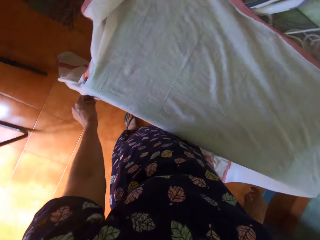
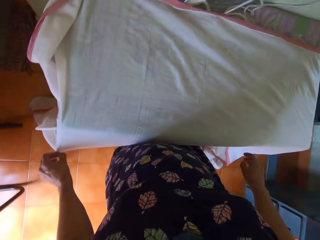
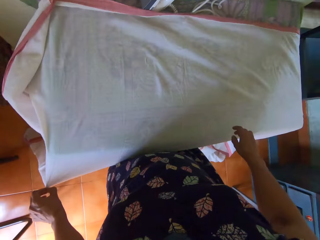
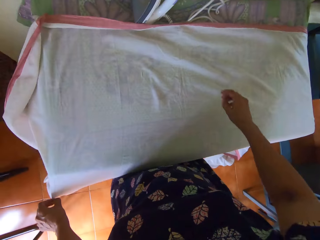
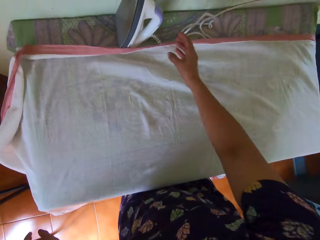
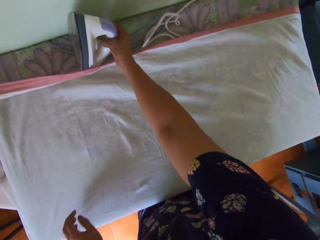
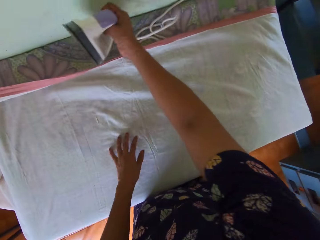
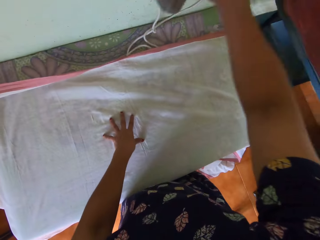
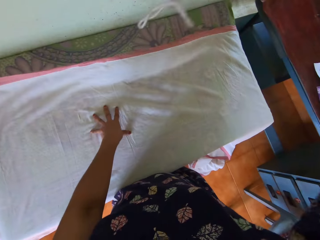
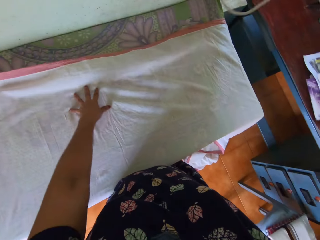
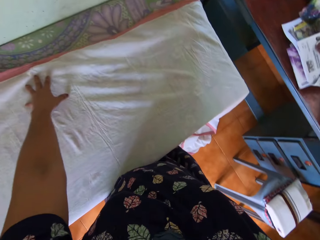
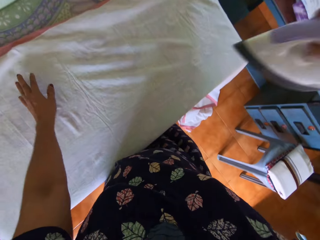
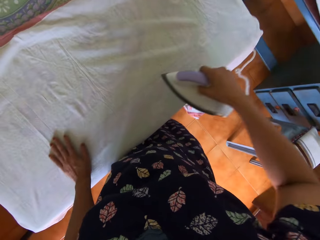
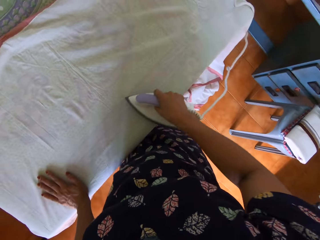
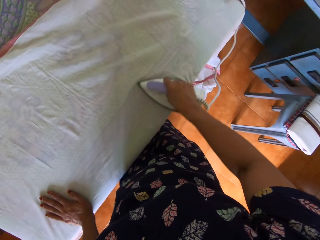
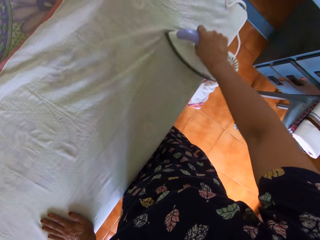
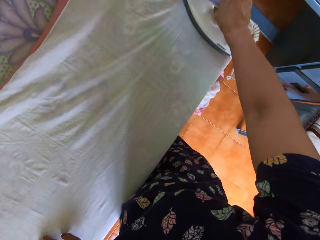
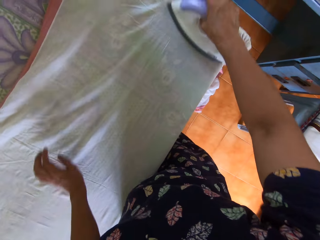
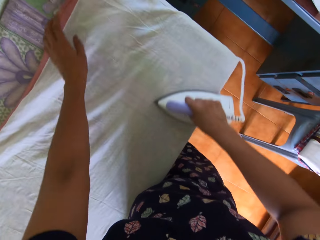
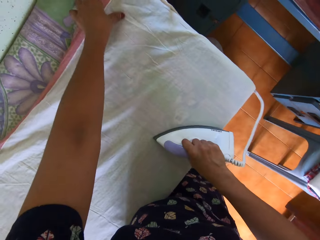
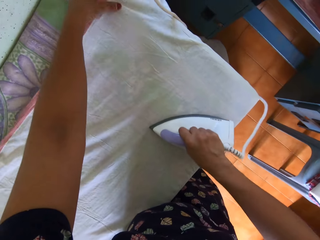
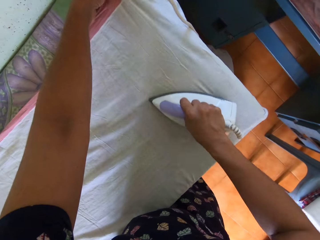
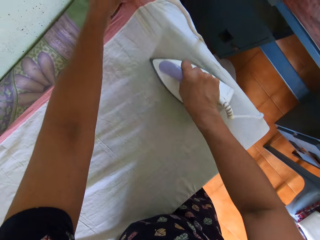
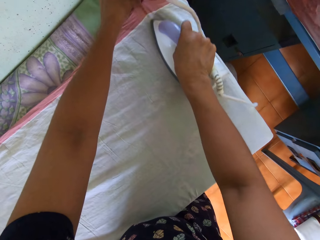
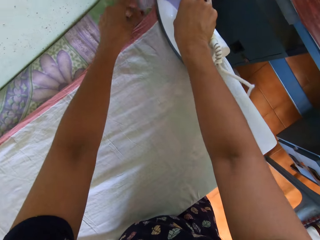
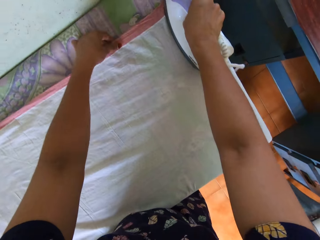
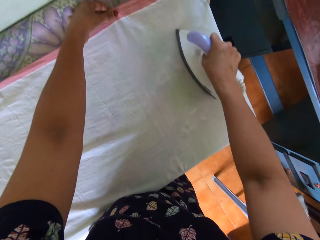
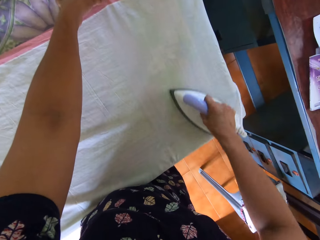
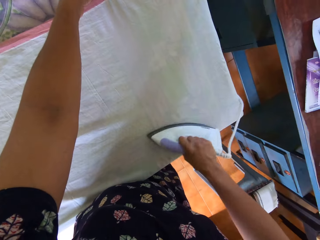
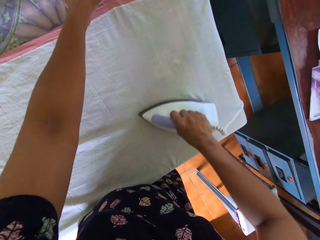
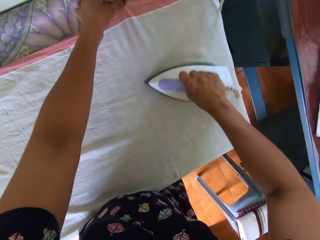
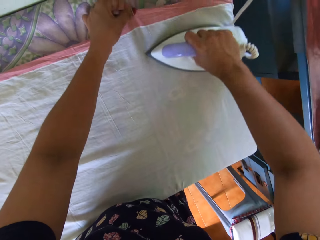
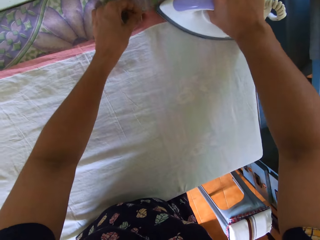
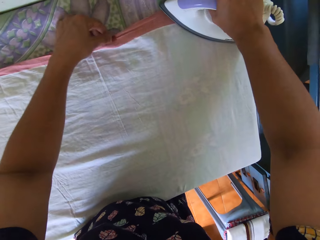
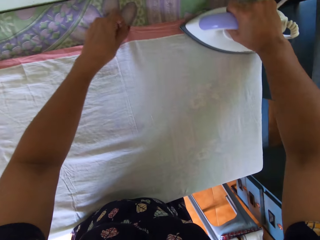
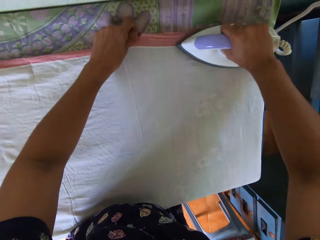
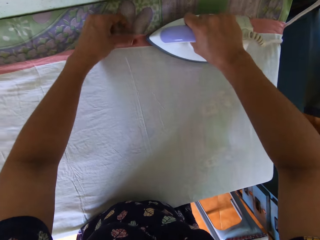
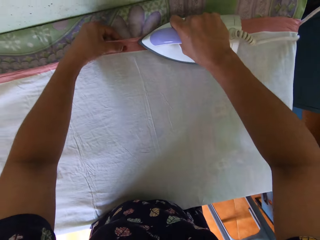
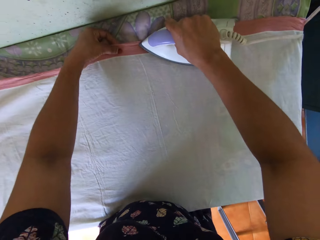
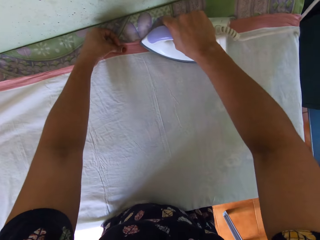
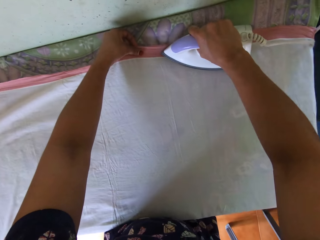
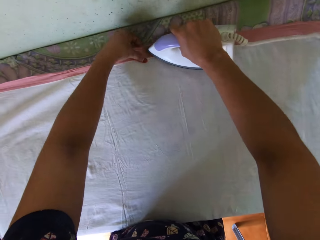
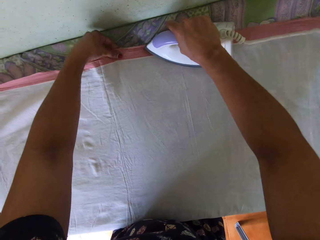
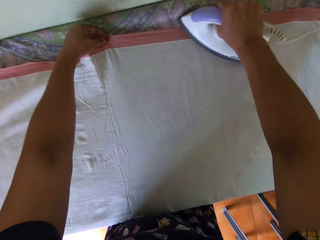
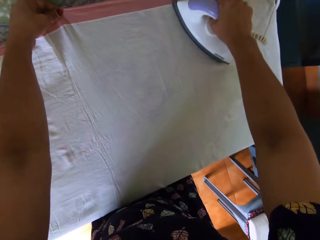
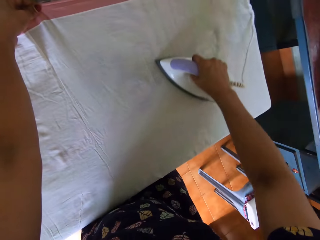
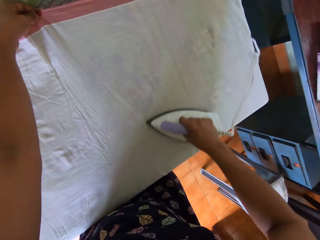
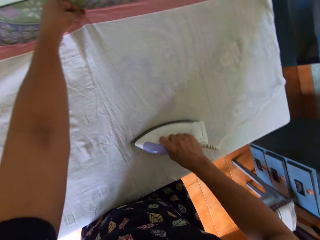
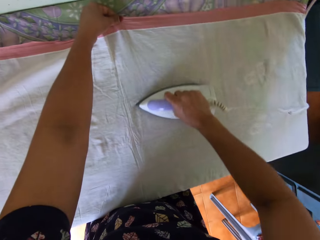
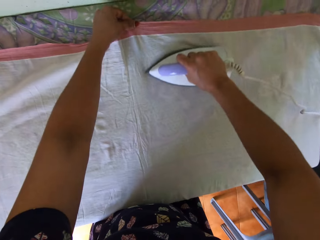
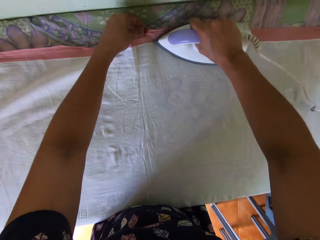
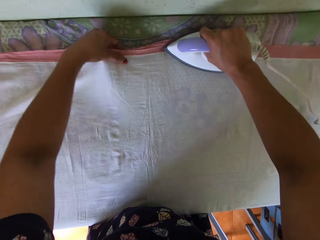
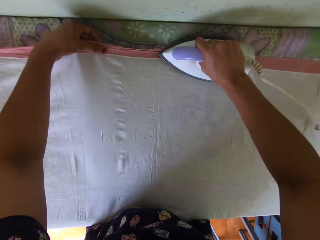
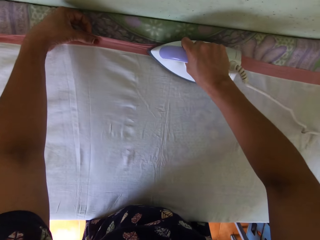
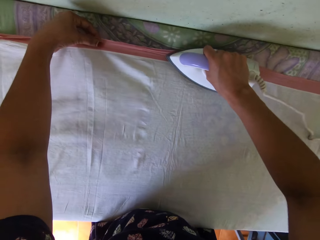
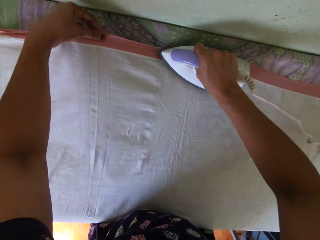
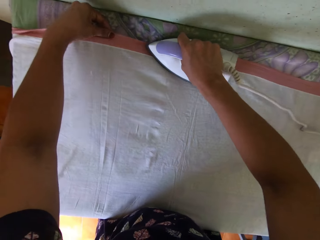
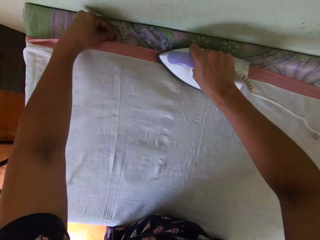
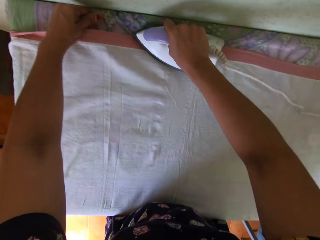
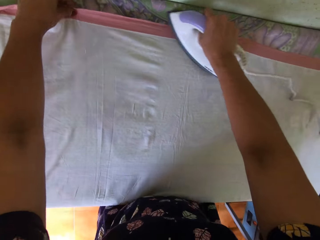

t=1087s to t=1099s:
The camera wearer straightens the piece of cloth with her left hand. She picks up the pressing iron on the table with her right hand. She irons the piece of cloth on the table. She irons the piece of cloth on the table again. She straightens the piece of cloth with her left hand.

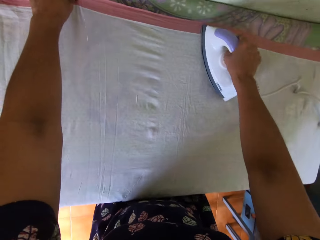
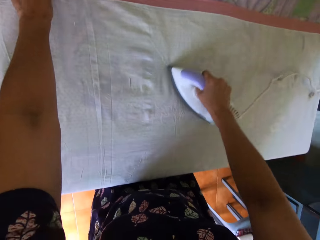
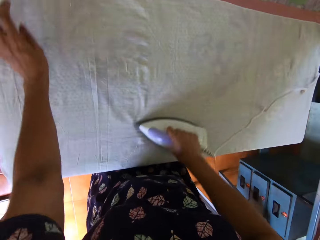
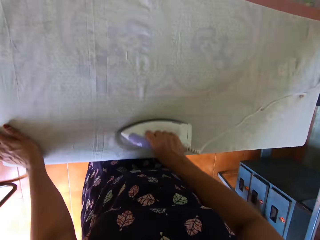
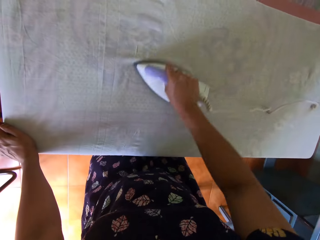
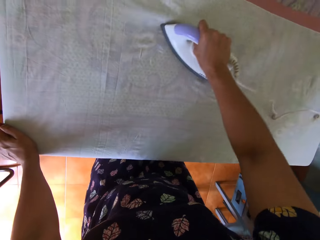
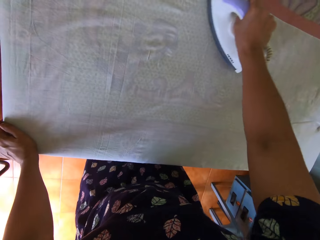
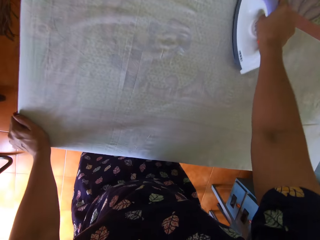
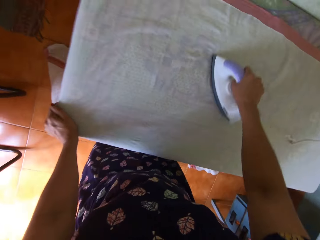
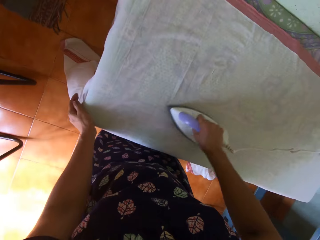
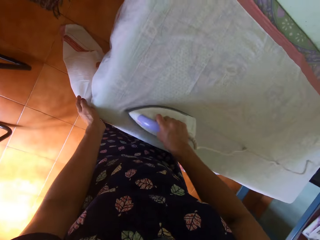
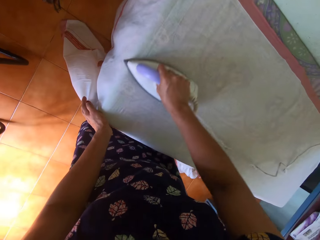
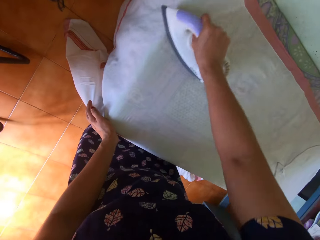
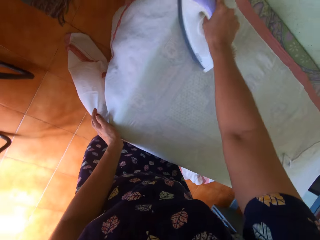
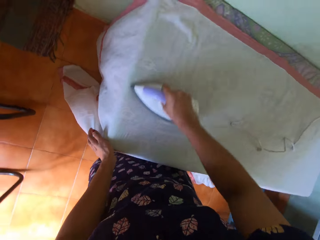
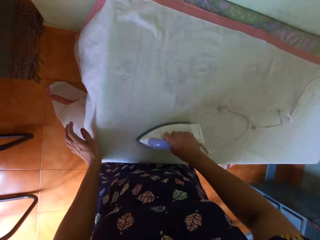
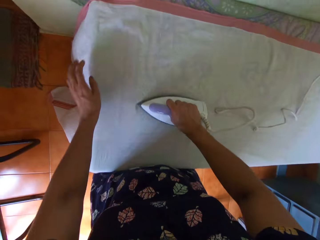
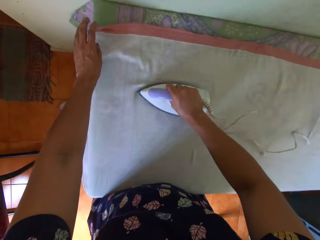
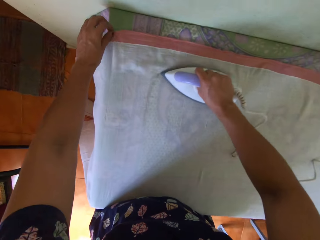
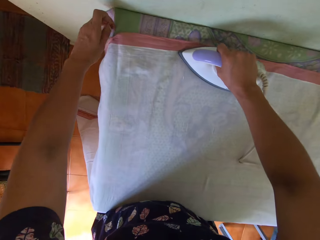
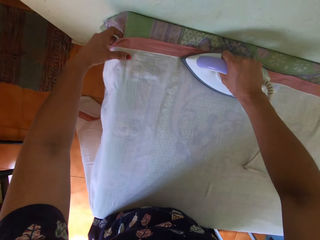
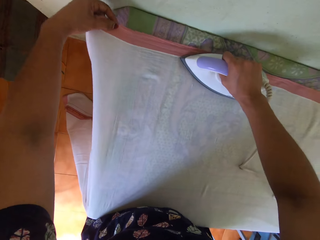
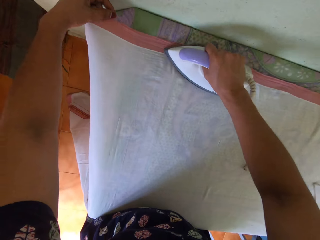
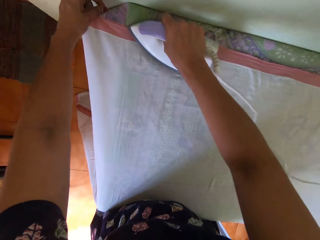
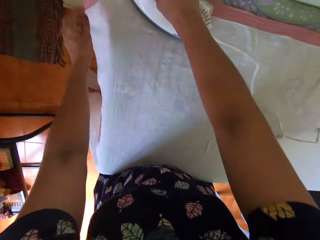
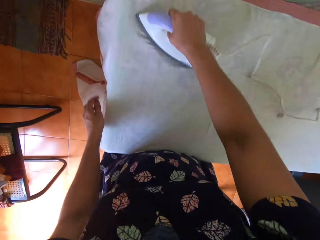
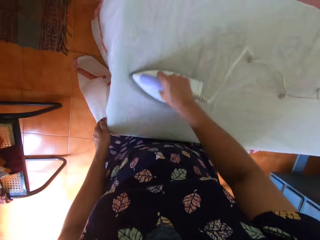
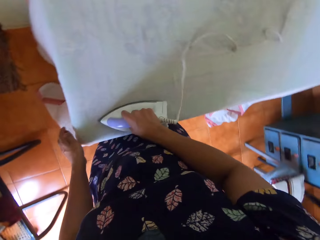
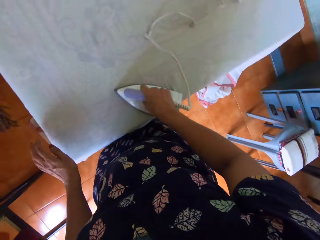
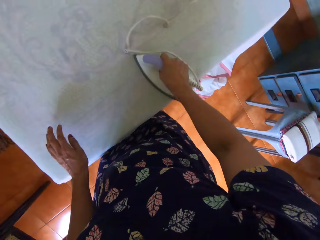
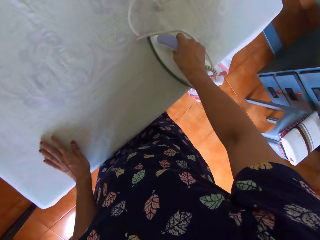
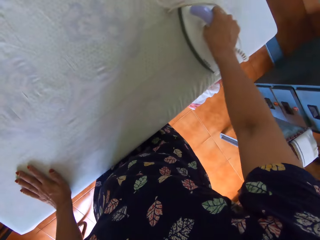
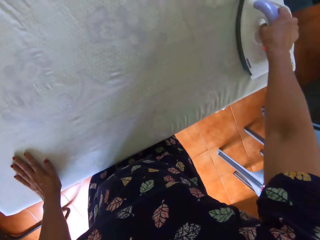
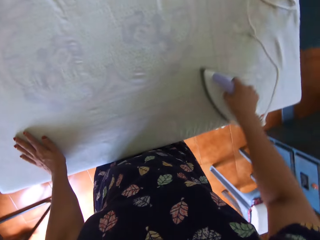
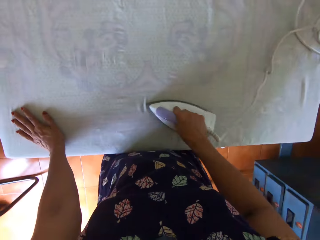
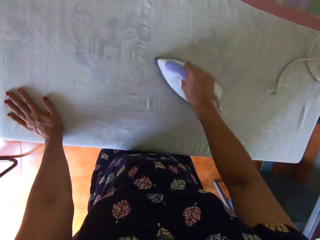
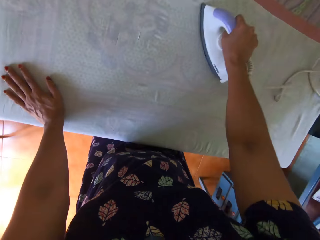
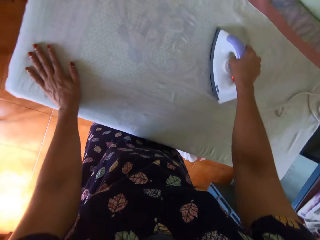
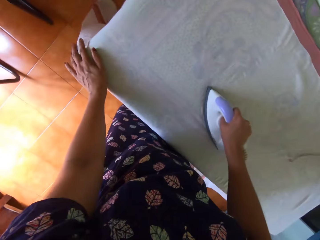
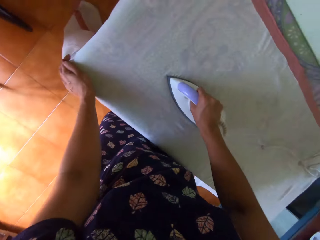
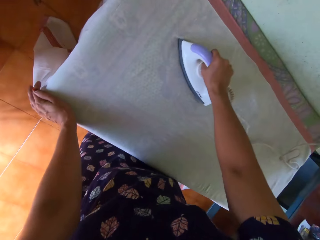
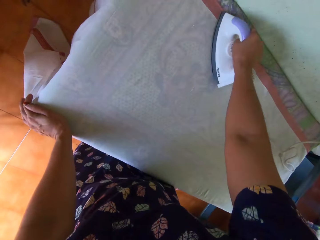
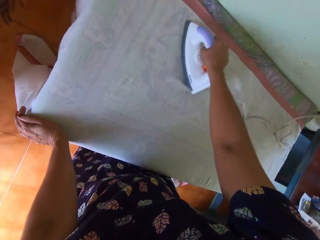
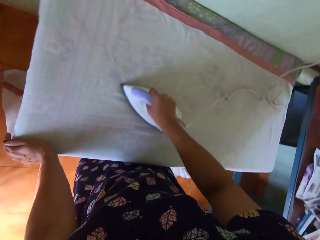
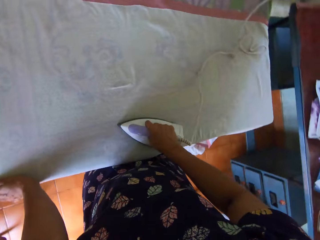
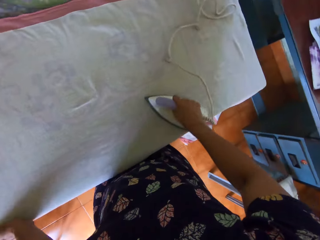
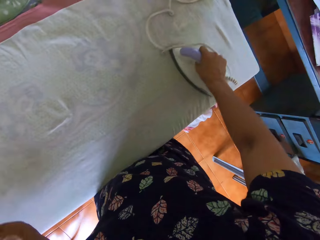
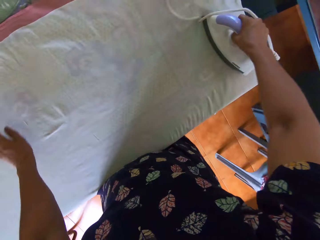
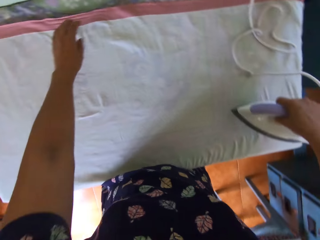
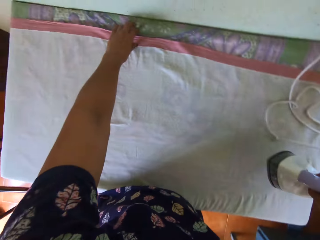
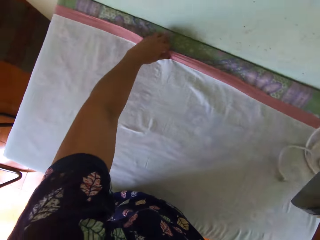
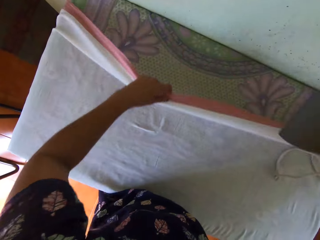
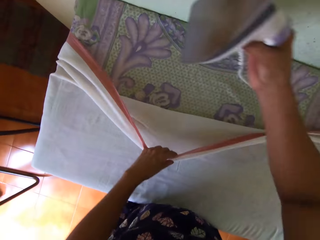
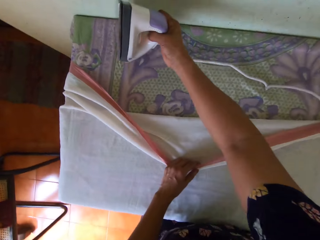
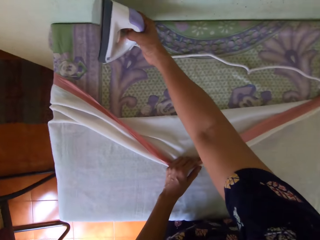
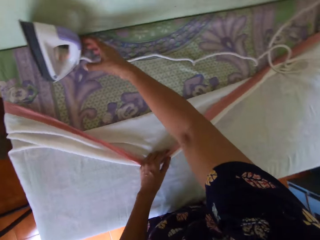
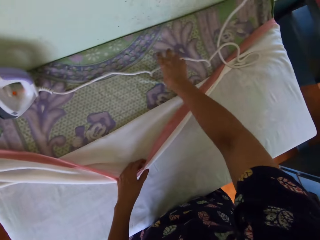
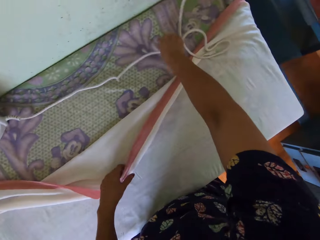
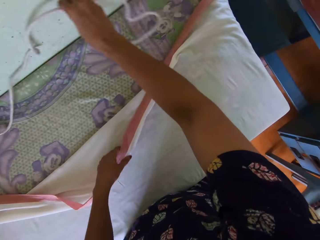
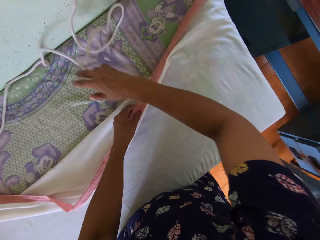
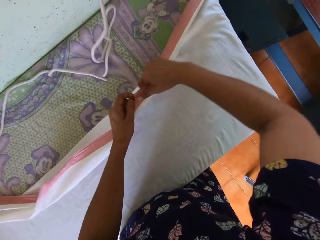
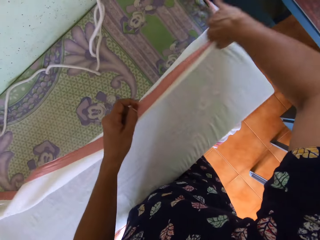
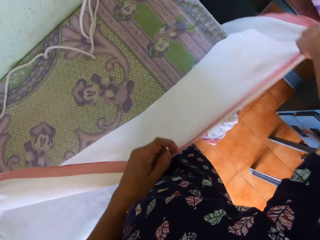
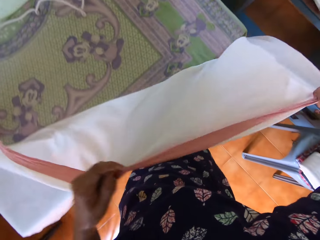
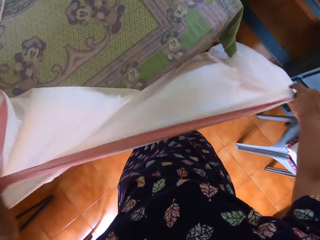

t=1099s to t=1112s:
The camera wearer stands the pressing iron on the table with her right hand. She moves the power cord of the pressing iron with her right hand.
